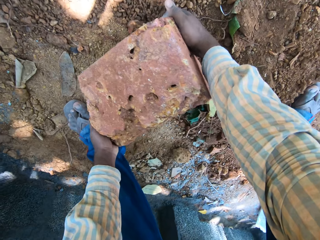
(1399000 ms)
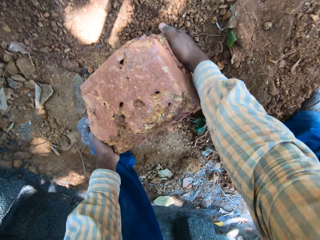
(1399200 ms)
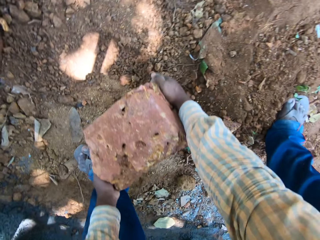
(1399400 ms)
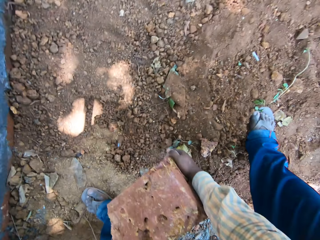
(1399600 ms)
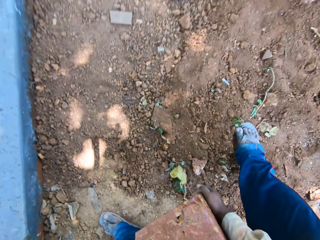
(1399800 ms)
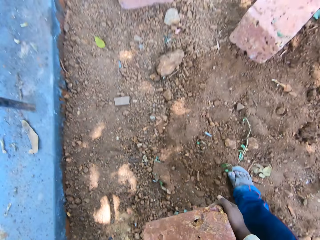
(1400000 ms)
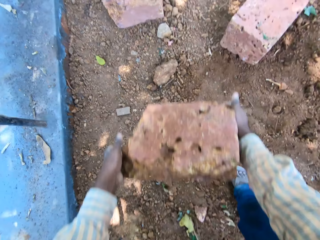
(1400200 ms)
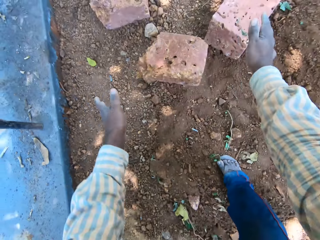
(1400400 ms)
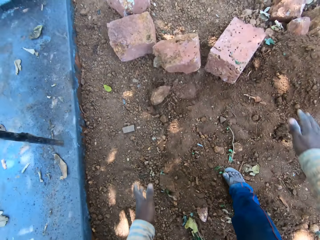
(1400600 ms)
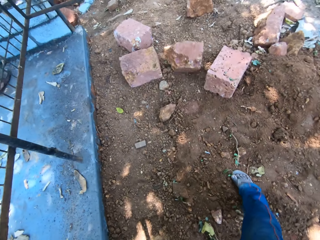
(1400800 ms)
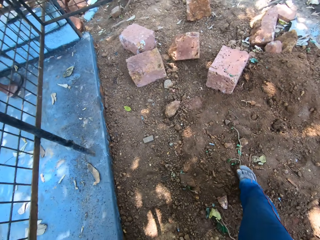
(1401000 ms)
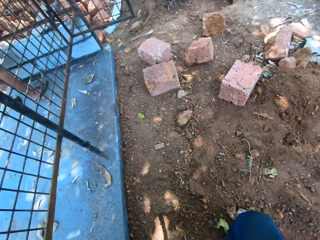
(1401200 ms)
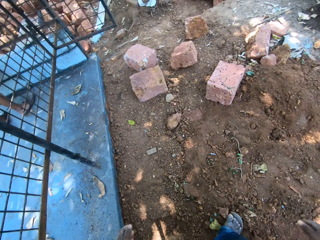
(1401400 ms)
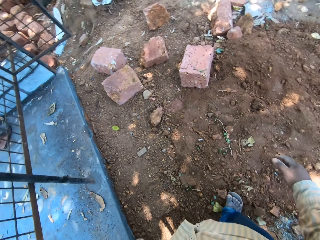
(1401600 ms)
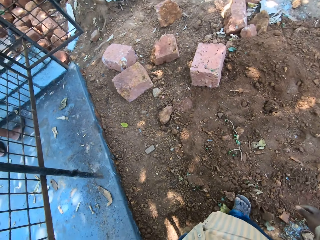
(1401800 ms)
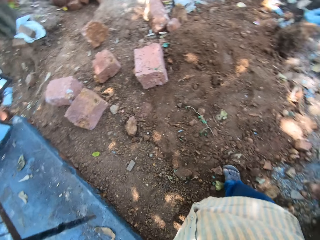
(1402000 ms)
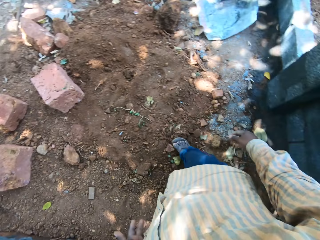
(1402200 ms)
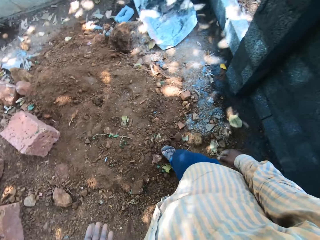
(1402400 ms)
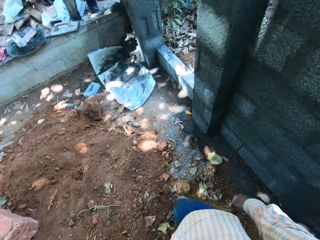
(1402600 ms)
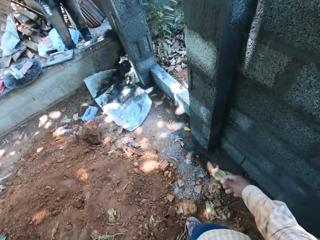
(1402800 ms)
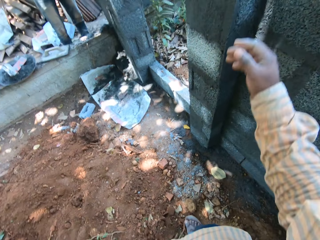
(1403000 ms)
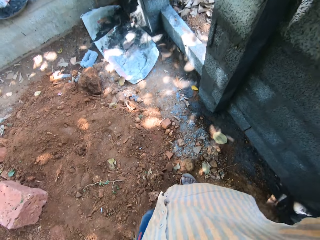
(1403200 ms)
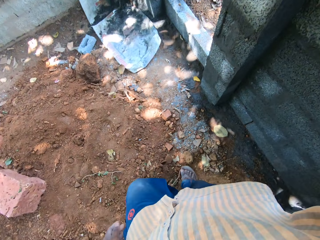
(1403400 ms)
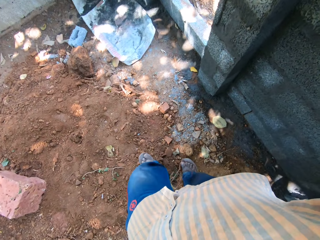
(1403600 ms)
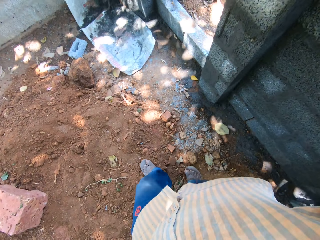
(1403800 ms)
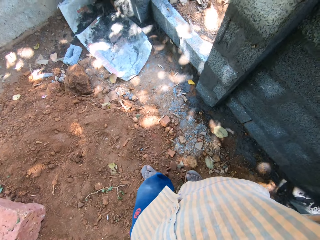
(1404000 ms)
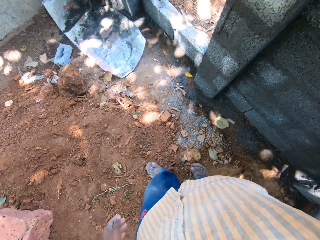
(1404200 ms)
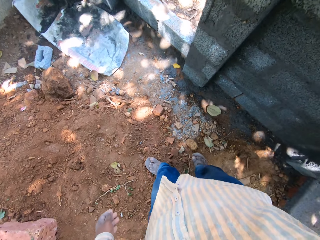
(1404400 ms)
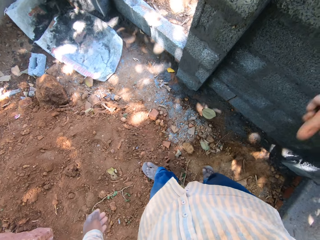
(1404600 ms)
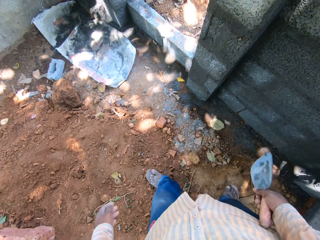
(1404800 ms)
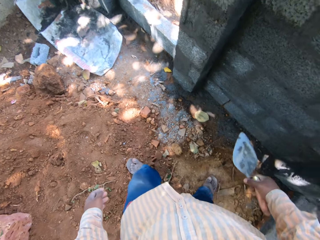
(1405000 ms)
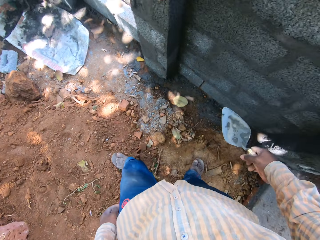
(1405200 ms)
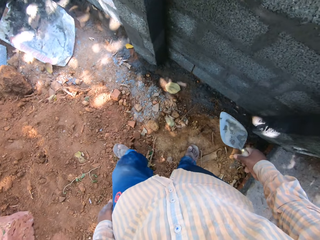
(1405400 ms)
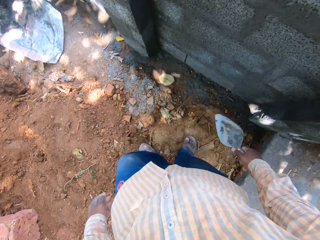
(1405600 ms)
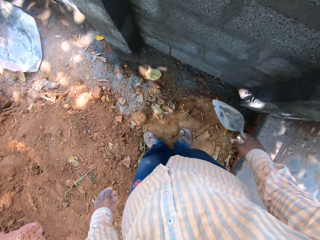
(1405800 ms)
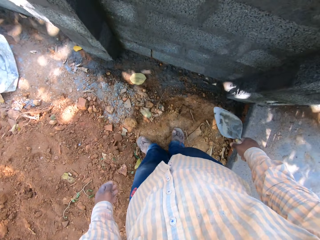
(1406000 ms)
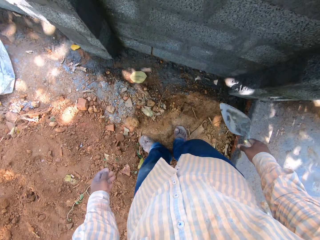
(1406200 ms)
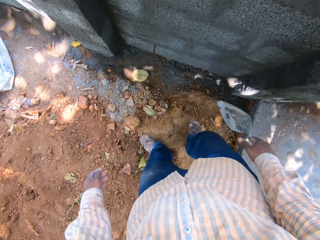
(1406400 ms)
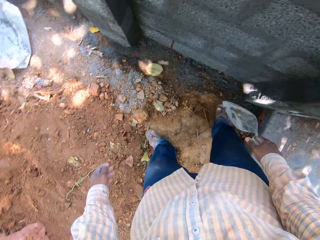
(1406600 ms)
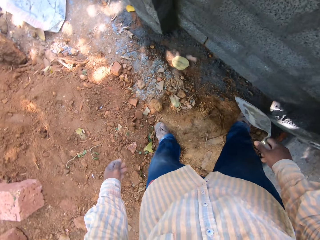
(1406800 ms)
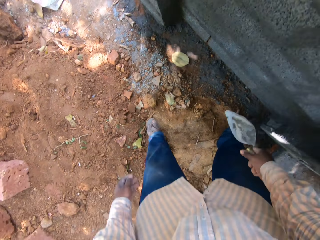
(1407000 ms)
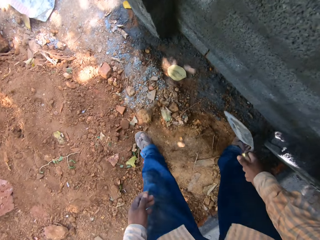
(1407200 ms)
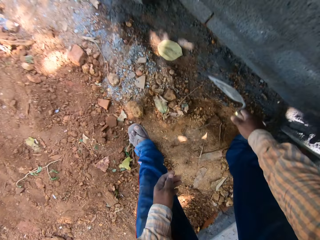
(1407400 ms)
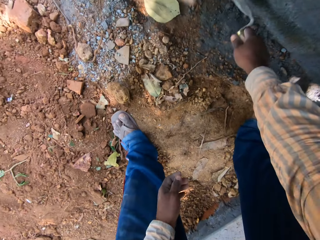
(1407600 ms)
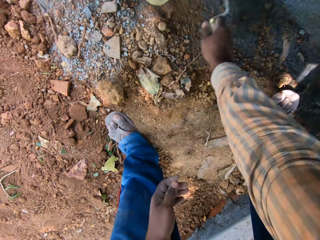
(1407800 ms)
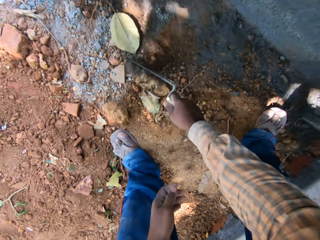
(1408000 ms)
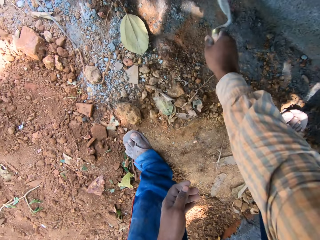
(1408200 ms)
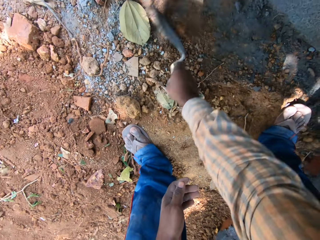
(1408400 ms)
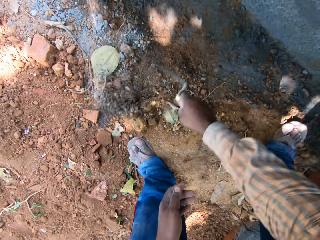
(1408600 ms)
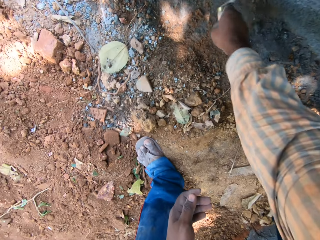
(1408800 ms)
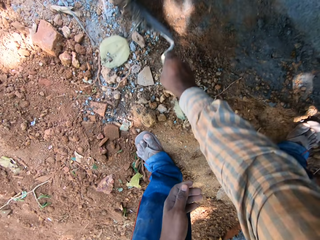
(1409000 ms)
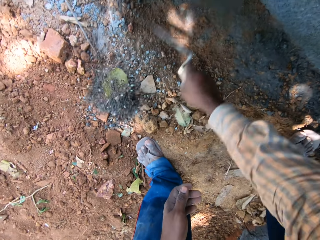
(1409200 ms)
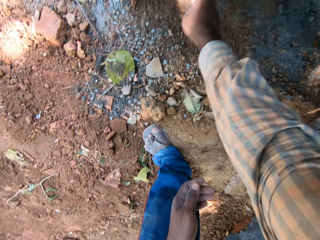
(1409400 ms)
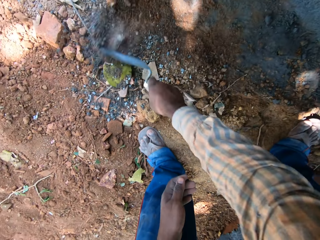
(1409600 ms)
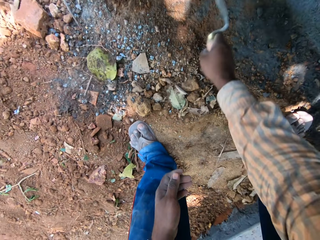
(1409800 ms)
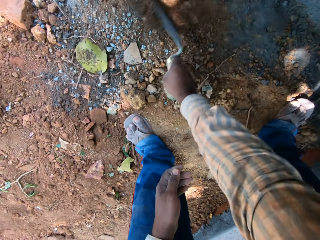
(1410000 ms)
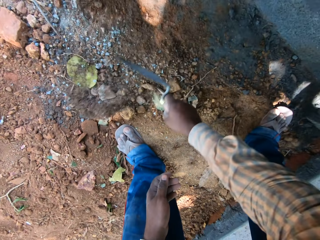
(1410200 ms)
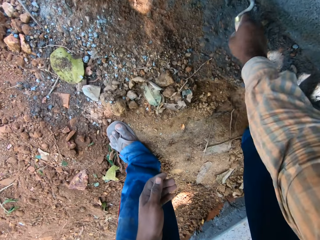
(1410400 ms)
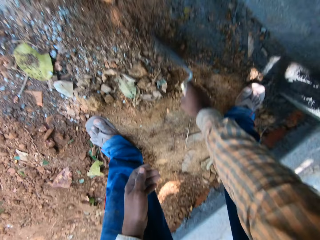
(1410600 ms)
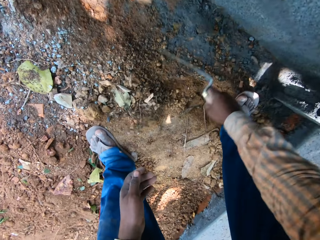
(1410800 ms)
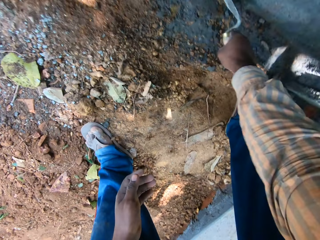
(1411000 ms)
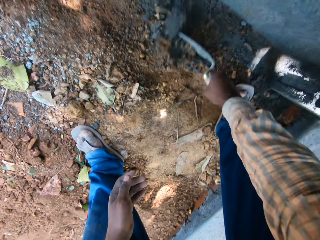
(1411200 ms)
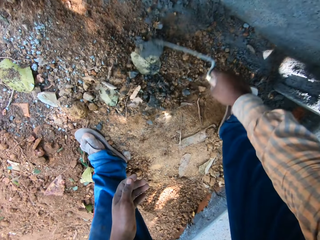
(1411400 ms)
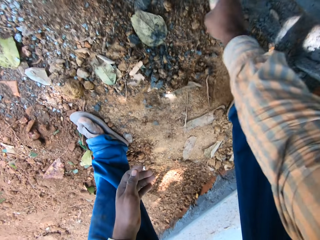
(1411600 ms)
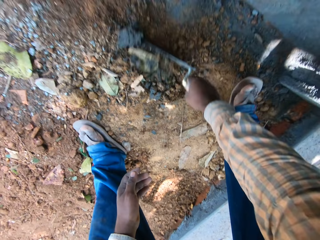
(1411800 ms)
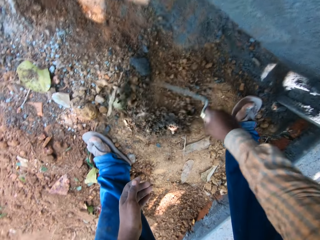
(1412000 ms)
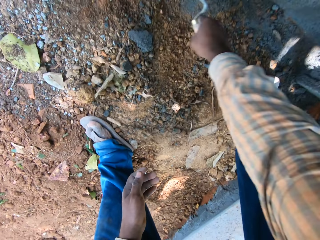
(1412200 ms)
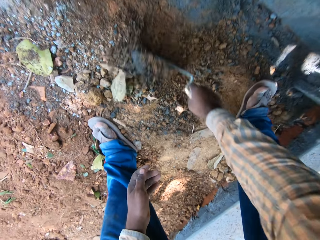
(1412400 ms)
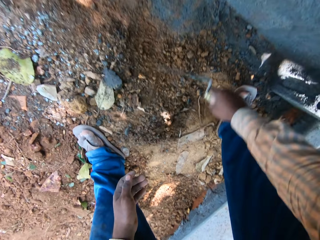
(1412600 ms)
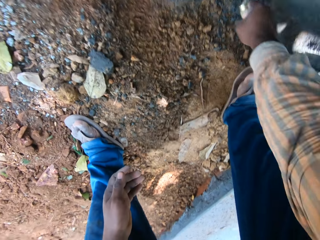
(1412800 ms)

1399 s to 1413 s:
The camera wearer drops the stone on the ground with his hands. He picks the hand shovel from the wall with his right hand. He clears the sand on the ground with the hand shovel in his right hand.

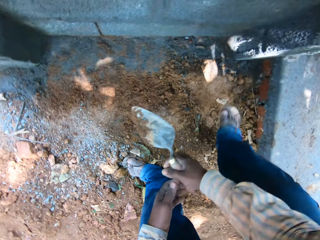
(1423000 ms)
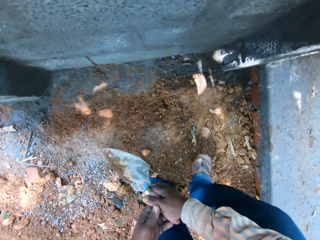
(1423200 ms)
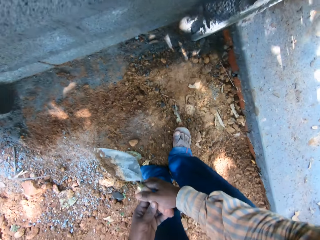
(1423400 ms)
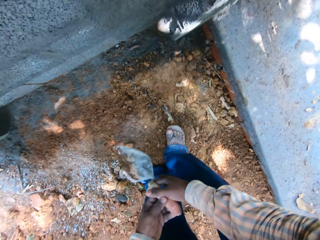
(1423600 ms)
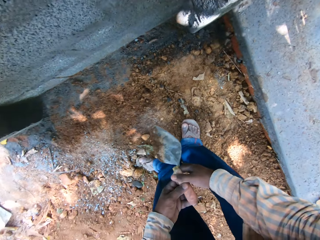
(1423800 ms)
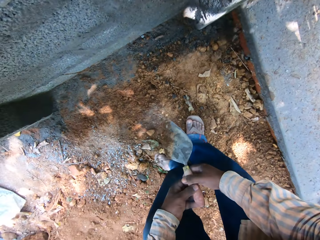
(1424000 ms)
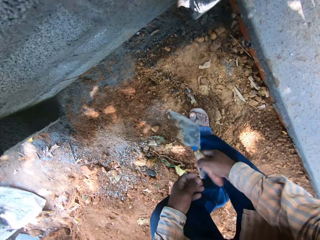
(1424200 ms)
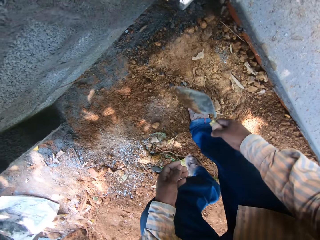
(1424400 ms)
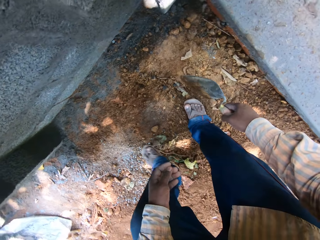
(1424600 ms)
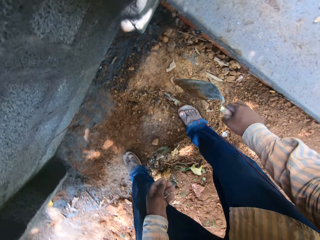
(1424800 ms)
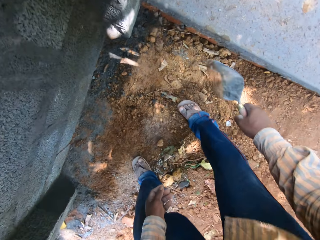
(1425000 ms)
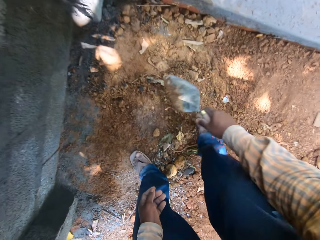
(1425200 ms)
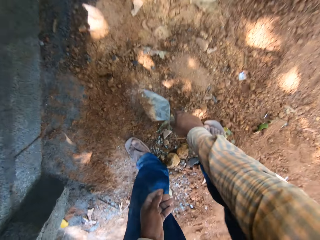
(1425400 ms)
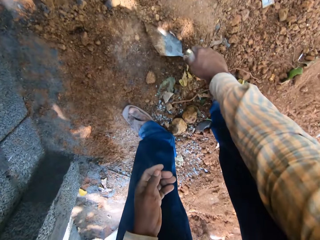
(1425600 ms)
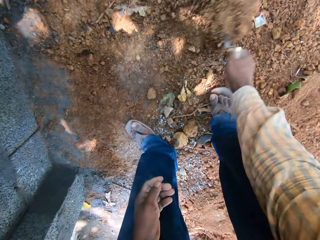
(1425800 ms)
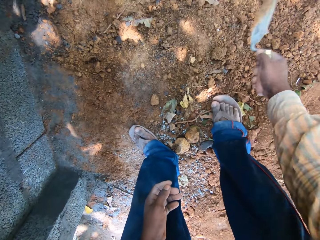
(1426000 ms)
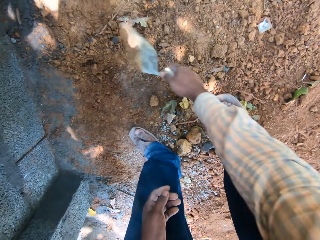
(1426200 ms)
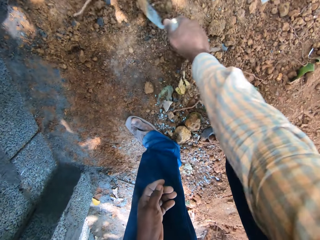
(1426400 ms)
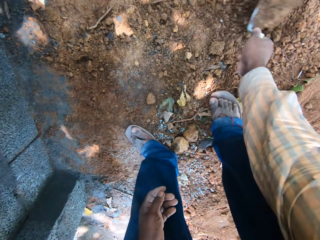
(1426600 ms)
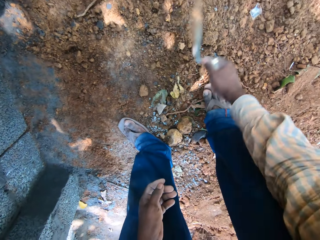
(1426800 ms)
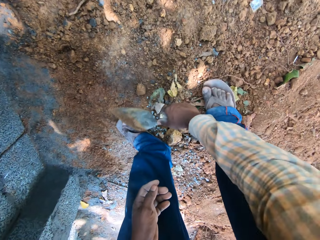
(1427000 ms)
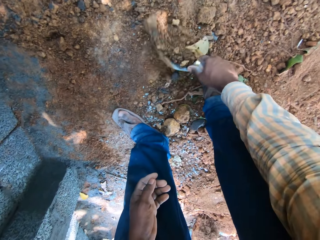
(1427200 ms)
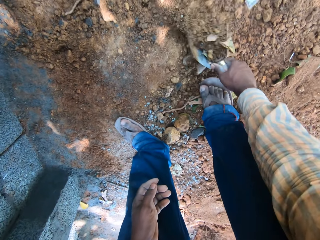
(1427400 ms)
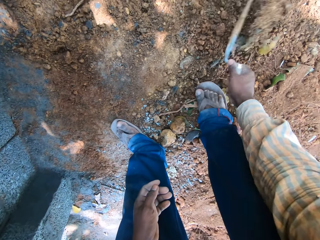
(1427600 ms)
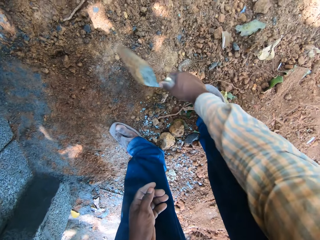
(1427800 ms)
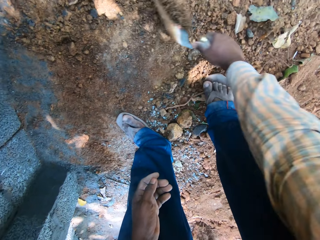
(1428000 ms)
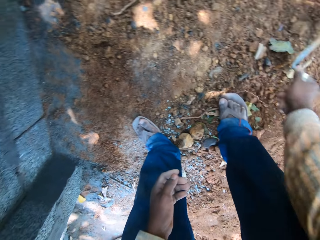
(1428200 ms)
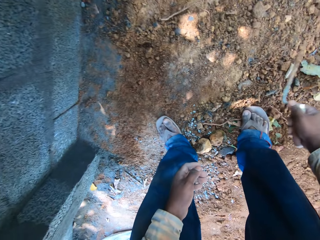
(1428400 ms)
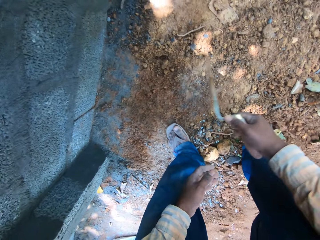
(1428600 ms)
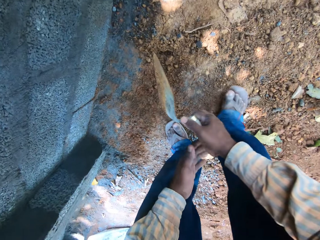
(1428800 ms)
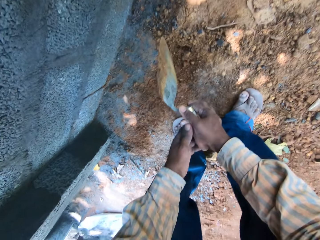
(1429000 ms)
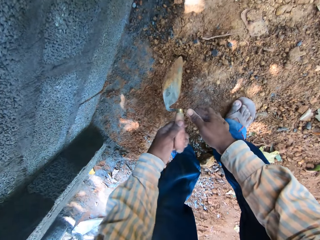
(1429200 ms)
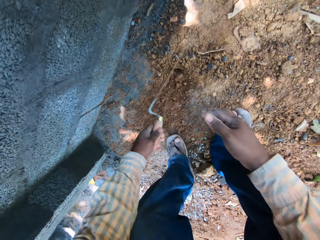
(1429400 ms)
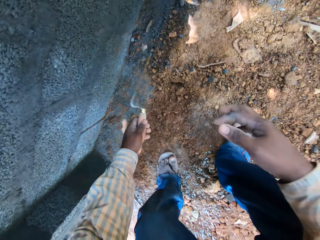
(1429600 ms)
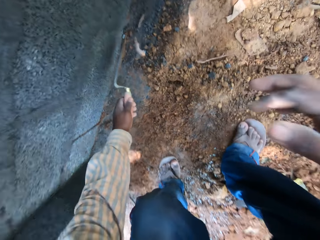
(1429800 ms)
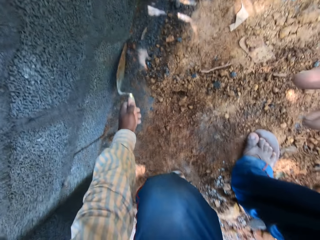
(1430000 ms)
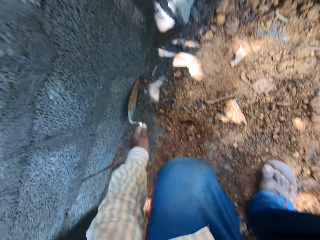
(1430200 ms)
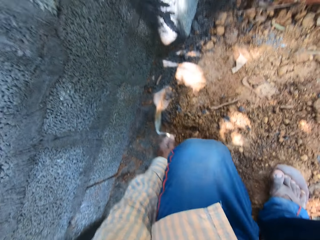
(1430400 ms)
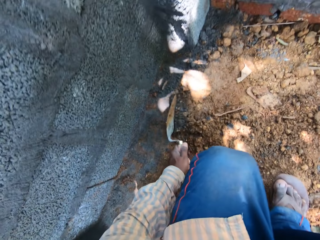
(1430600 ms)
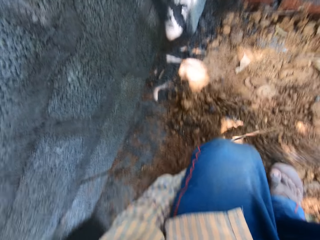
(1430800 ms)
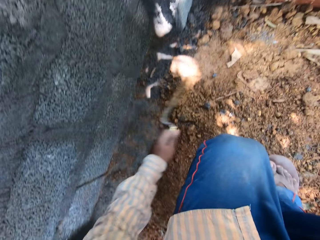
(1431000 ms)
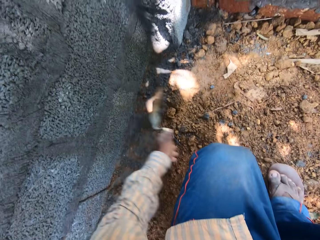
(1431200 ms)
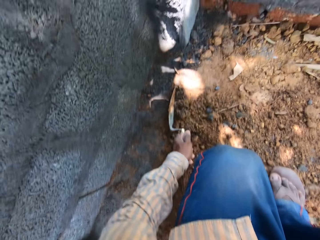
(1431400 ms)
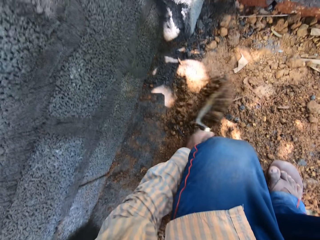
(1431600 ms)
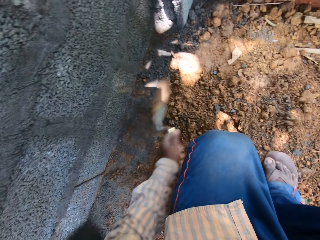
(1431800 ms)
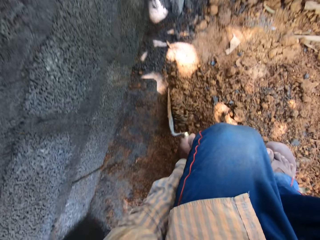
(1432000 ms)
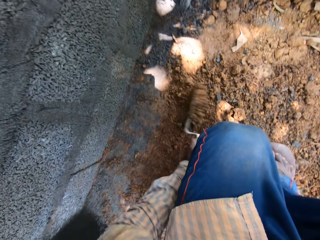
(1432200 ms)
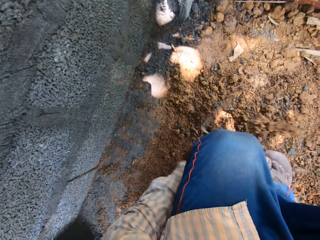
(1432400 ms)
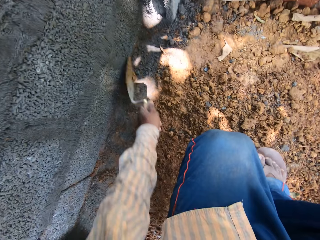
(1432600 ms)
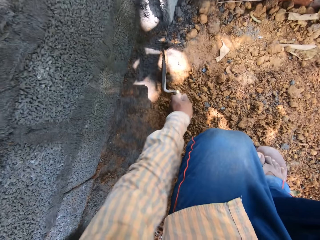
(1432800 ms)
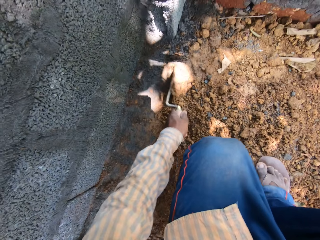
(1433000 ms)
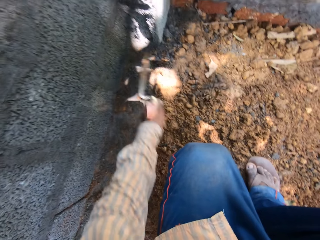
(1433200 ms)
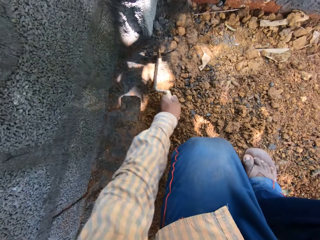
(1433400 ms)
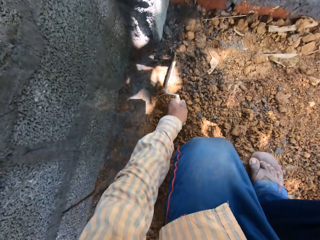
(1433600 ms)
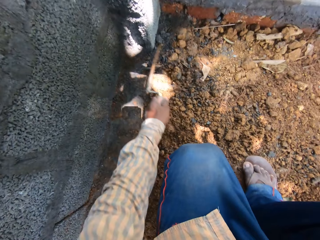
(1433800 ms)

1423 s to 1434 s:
The camera wearer holds the hand shovel with his hands. He clears the sand on the ground with the hand shovel in his right hand. He passes the hand shovel from his right hand to his left hand. He clears the sand on the ground with the hand shovel in his right hand.
